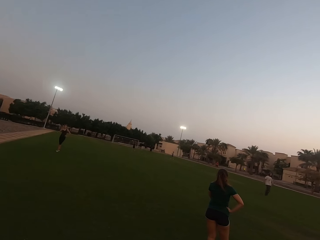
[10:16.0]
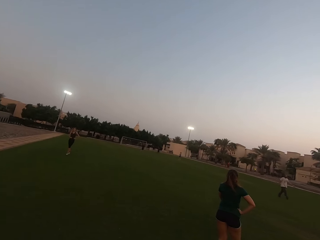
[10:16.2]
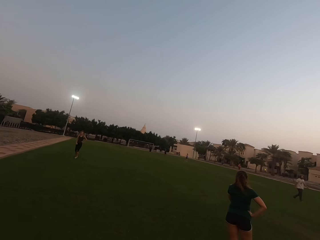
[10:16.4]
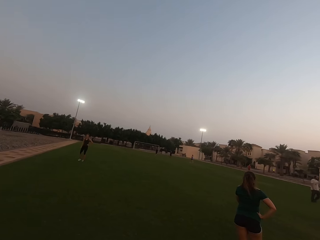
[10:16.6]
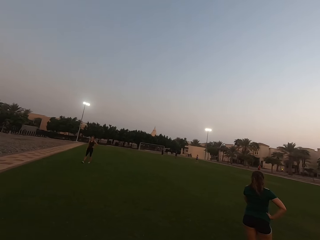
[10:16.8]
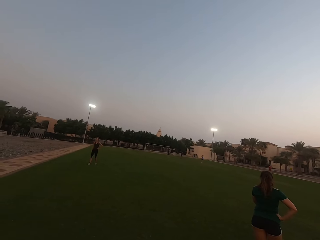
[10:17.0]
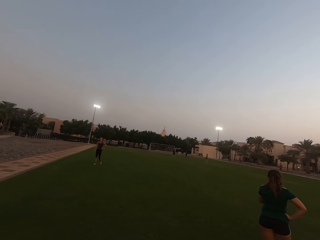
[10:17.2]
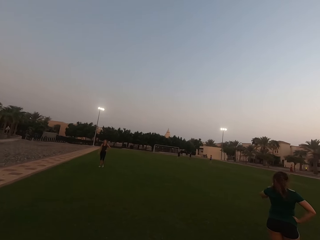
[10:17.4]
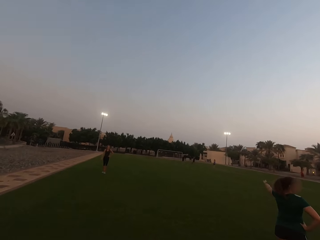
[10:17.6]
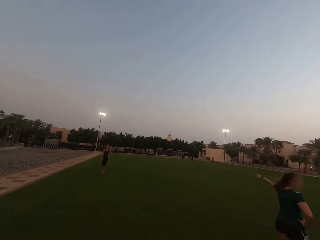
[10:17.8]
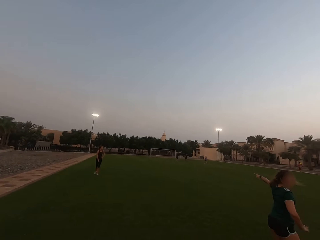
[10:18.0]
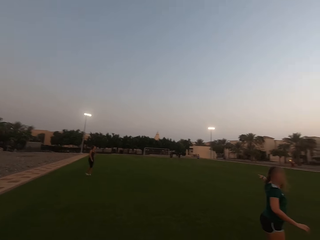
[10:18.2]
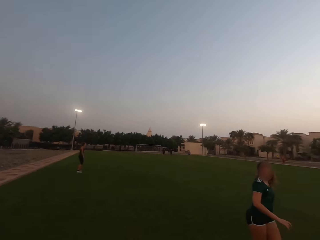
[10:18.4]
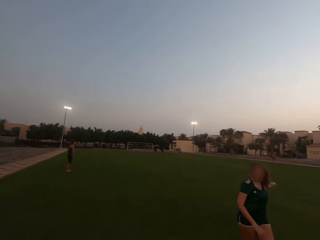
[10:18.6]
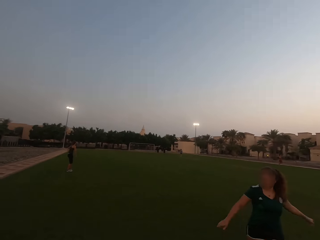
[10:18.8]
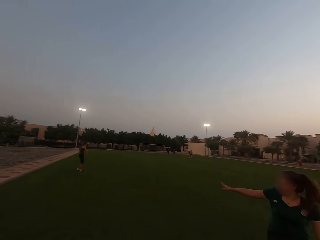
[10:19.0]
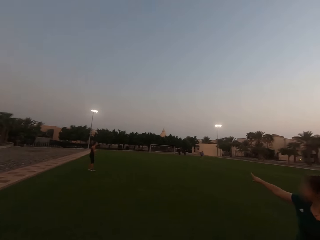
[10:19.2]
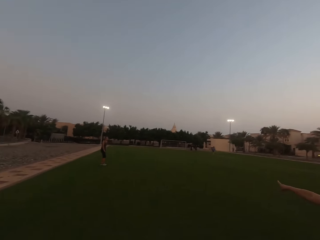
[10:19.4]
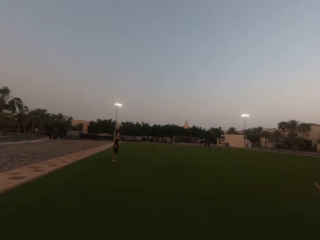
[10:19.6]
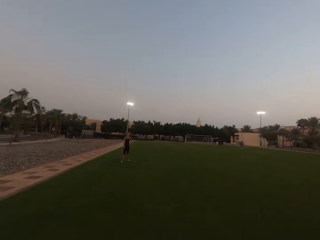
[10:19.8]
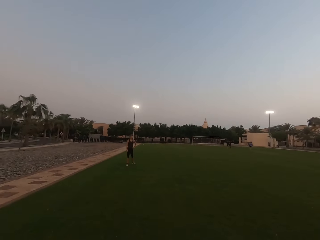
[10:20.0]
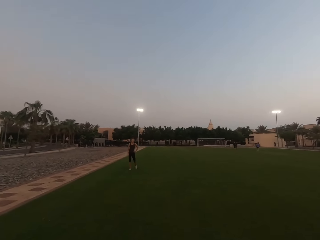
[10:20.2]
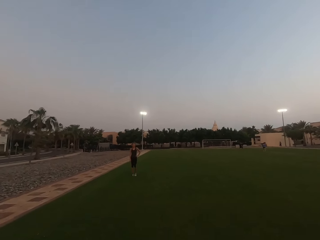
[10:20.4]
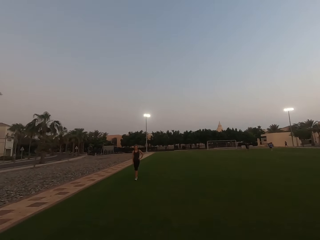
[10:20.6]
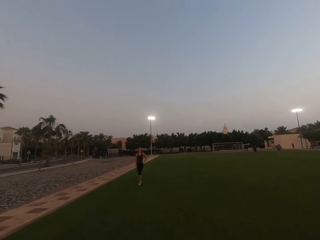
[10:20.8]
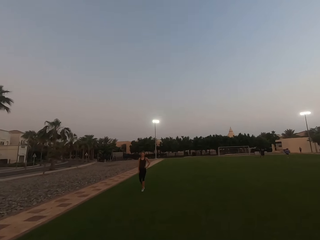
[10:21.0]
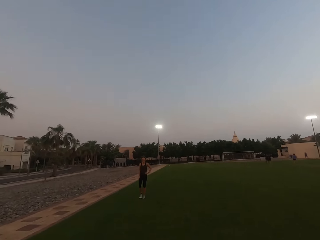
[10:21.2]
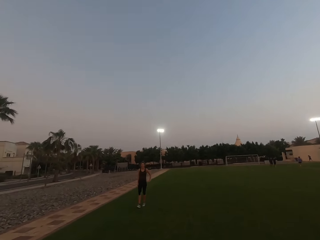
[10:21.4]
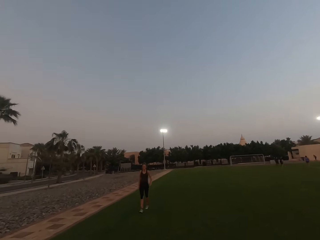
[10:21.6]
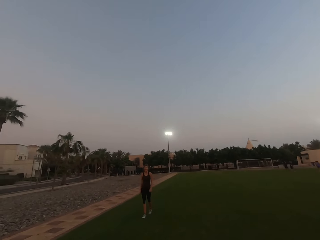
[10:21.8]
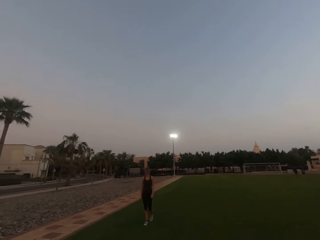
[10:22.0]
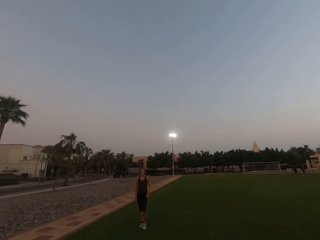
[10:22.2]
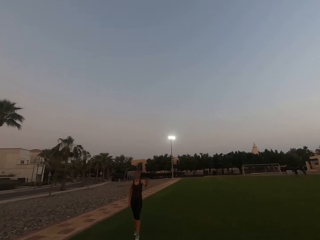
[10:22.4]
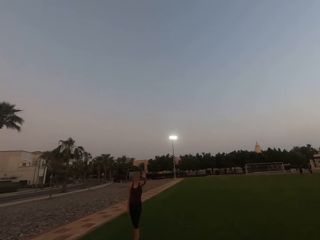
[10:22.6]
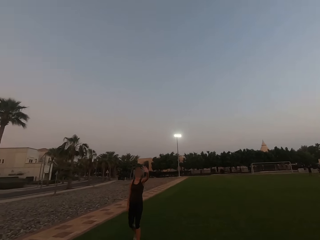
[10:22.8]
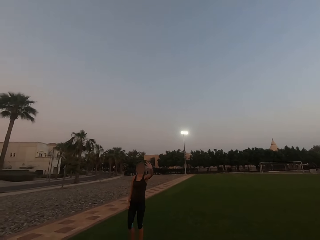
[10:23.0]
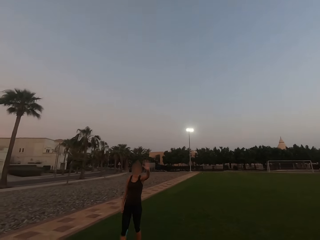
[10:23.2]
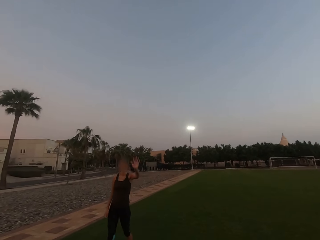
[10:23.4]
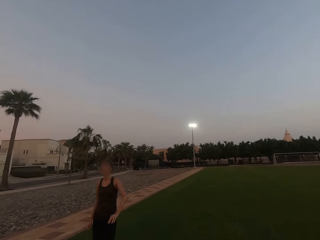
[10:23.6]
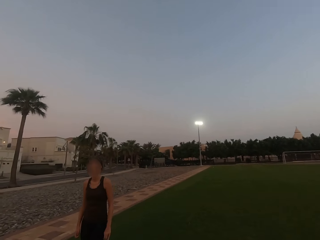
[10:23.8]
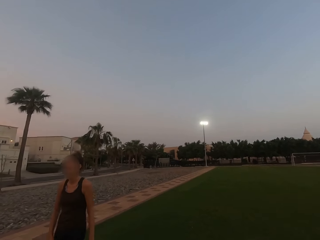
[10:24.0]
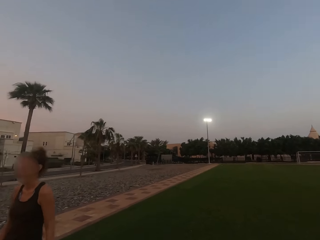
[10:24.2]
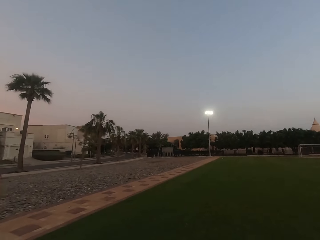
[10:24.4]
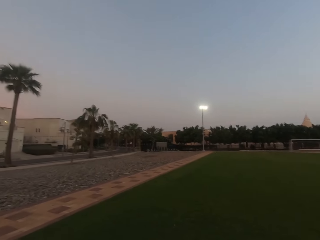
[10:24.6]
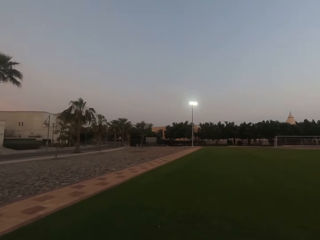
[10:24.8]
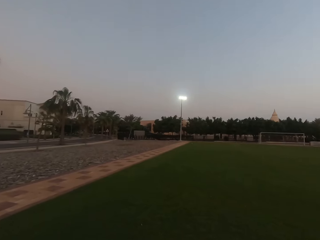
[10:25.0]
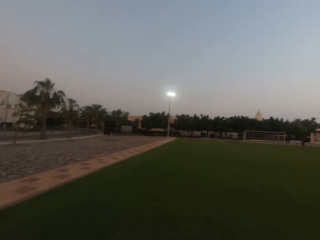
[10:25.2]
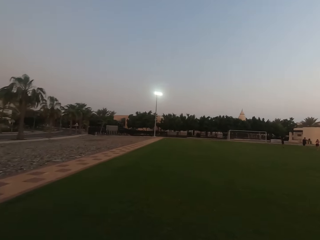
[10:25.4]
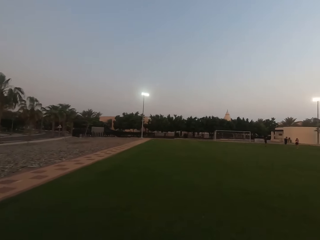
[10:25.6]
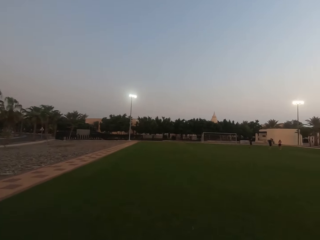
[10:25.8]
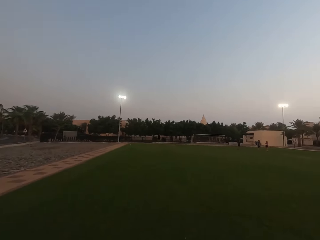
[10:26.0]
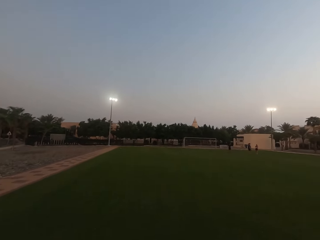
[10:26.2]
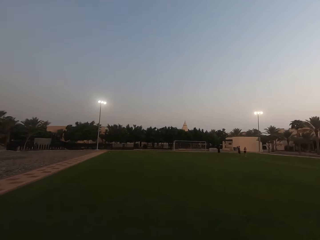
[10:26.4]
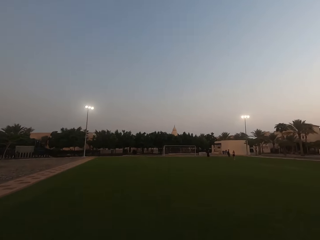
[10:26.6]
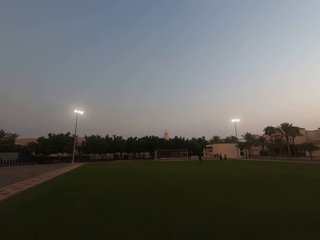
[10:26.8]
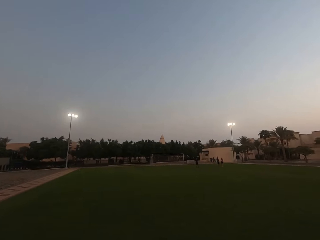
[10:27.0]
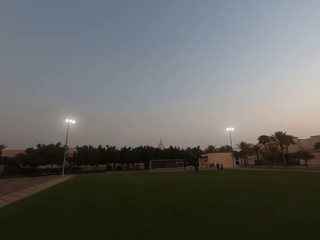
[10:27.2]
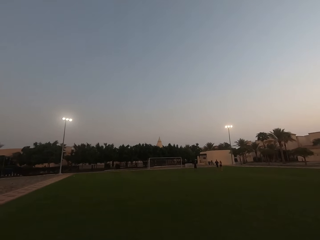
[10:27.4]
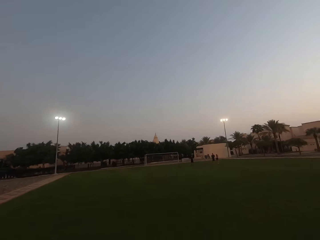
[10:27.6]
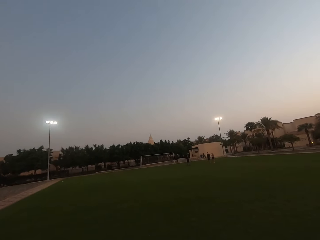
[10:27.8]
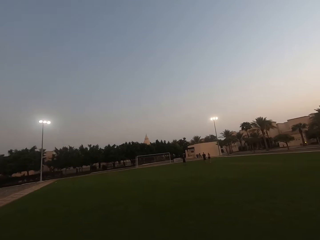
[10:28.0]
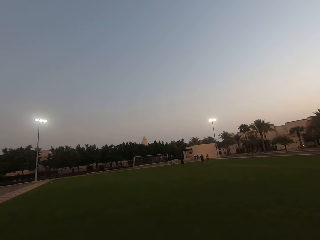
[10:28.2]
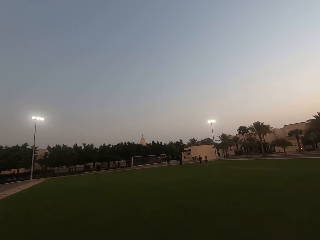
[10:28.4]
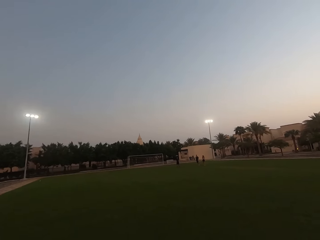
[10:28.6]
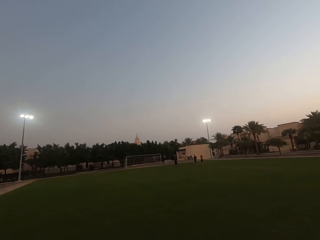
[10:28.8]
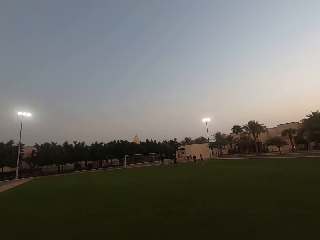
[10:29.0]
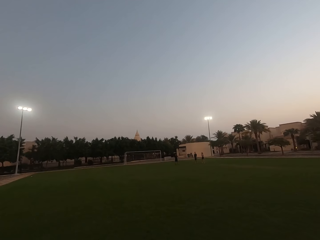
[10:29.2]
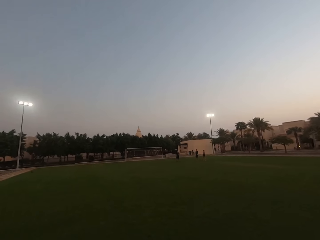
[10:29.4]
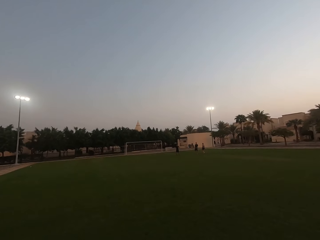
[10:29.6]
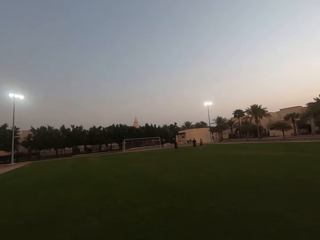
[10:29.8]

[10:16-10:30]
The camera wearer looks left. A woman walks. Another woman converses with the camera wearer. The camera wearer walks forward. Another woman waves. Another woman converses with the camera wearer. The camera wearer walks forward.

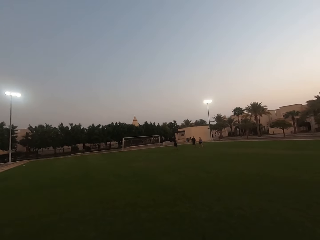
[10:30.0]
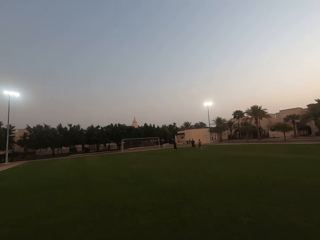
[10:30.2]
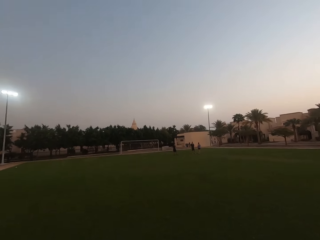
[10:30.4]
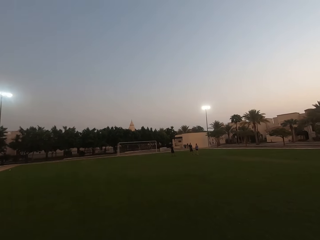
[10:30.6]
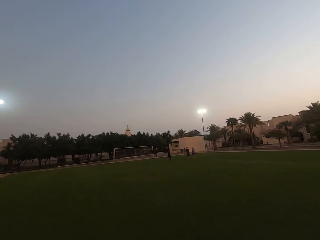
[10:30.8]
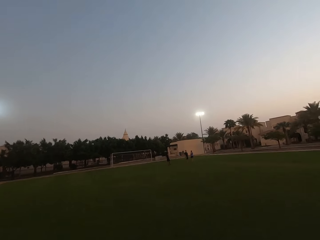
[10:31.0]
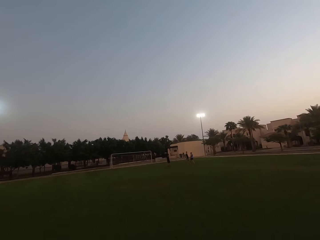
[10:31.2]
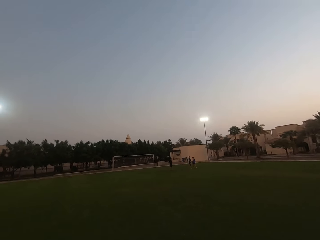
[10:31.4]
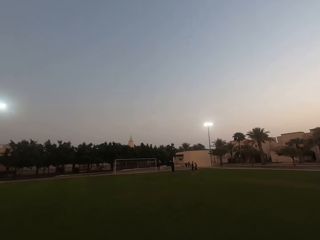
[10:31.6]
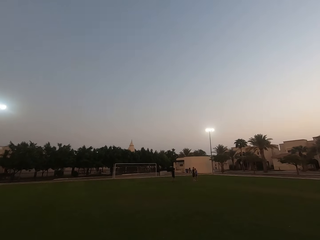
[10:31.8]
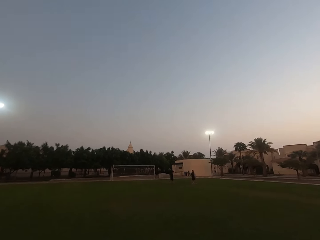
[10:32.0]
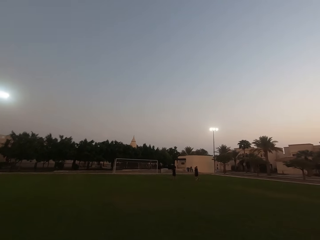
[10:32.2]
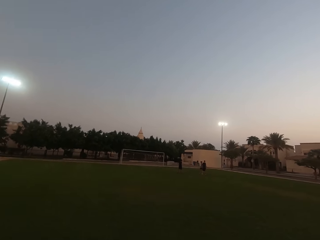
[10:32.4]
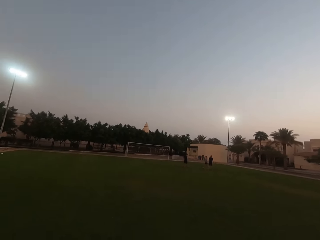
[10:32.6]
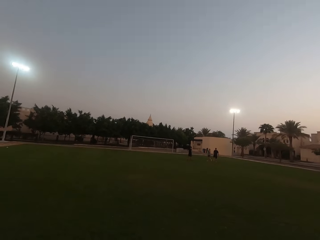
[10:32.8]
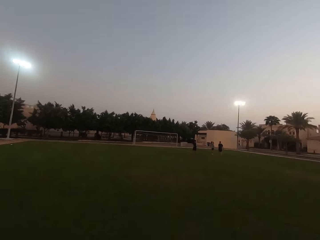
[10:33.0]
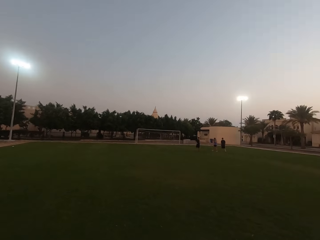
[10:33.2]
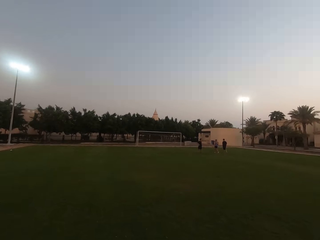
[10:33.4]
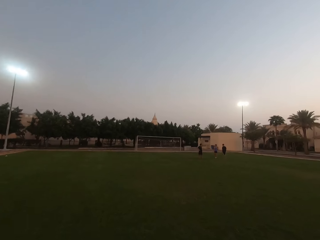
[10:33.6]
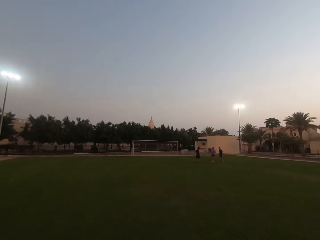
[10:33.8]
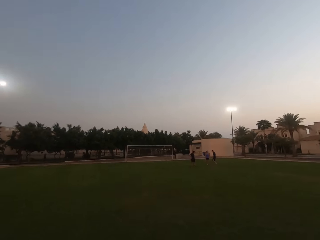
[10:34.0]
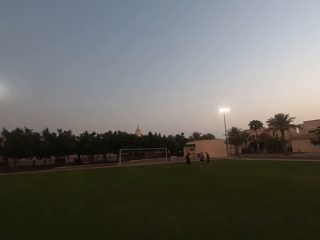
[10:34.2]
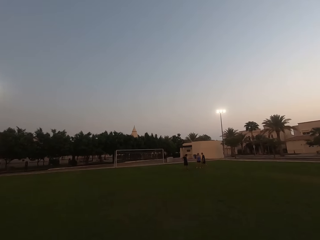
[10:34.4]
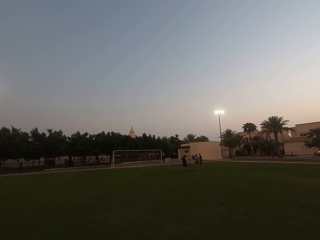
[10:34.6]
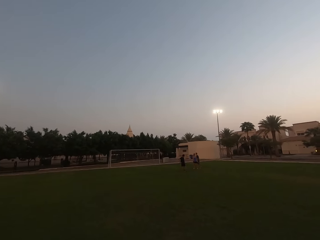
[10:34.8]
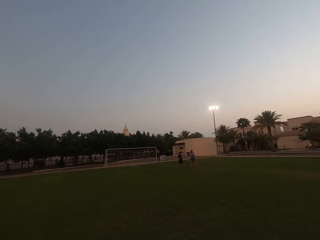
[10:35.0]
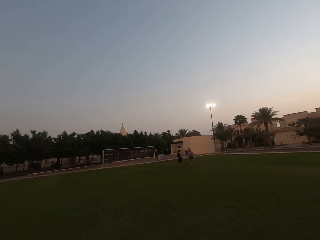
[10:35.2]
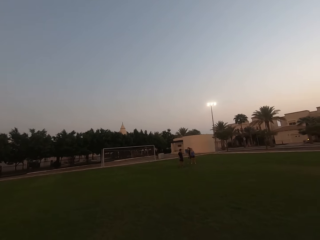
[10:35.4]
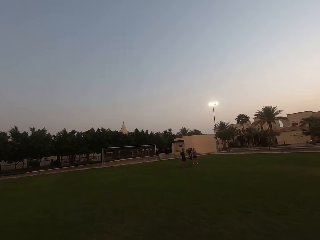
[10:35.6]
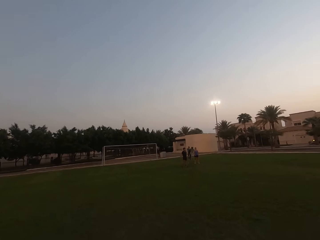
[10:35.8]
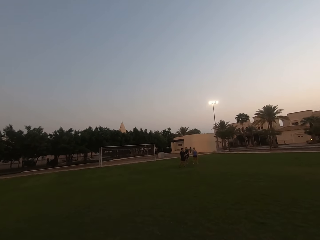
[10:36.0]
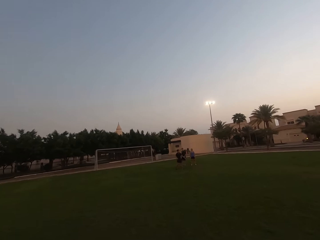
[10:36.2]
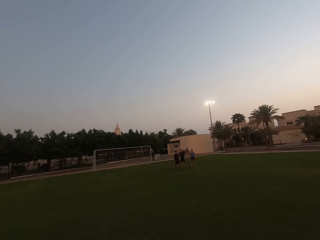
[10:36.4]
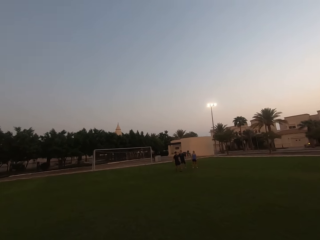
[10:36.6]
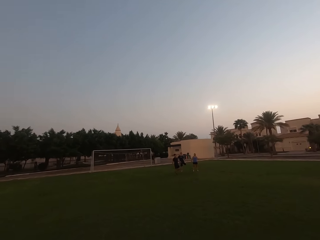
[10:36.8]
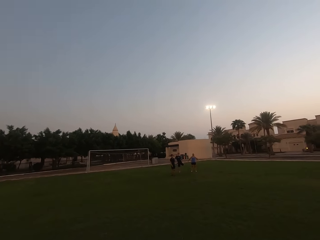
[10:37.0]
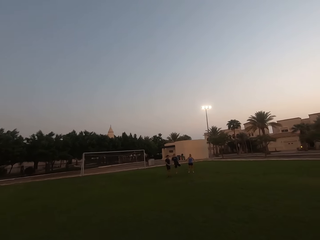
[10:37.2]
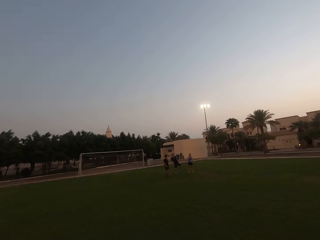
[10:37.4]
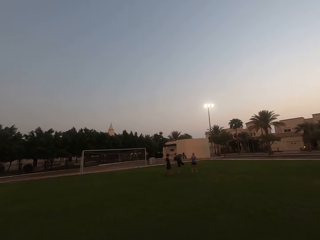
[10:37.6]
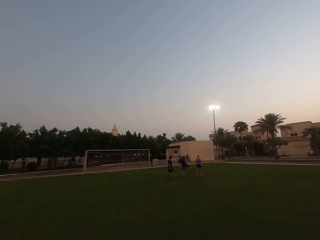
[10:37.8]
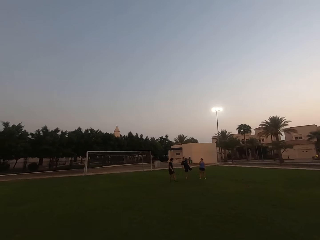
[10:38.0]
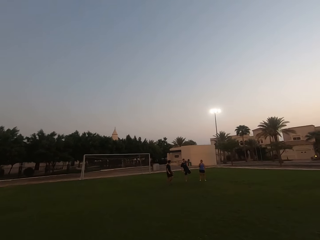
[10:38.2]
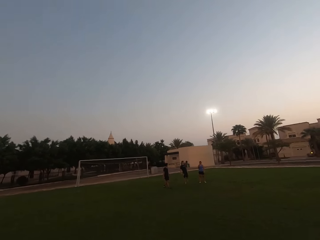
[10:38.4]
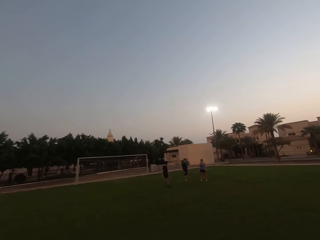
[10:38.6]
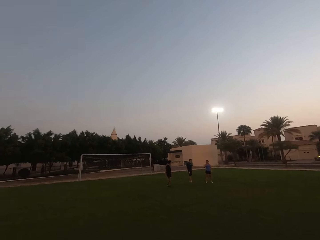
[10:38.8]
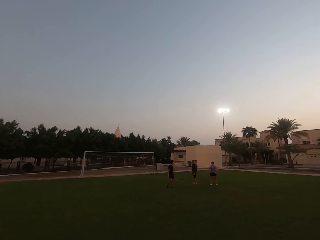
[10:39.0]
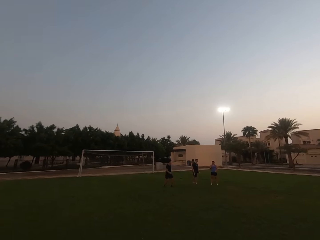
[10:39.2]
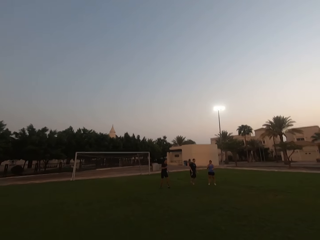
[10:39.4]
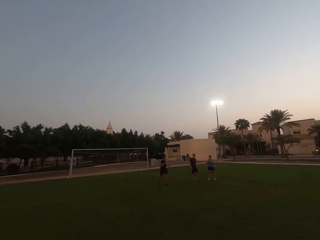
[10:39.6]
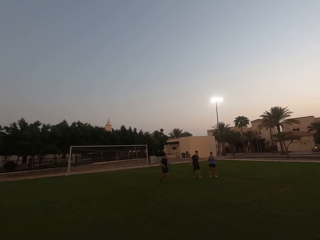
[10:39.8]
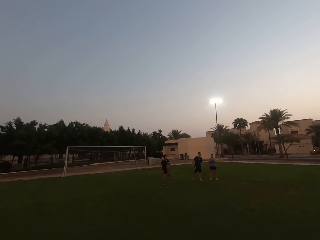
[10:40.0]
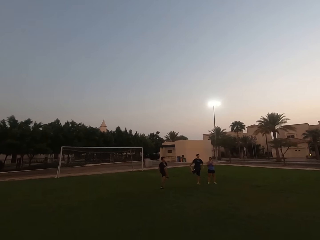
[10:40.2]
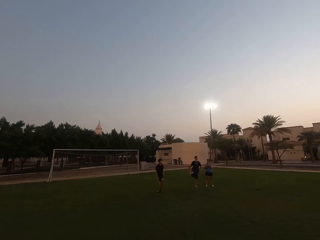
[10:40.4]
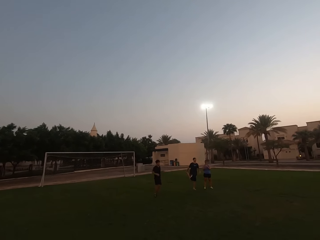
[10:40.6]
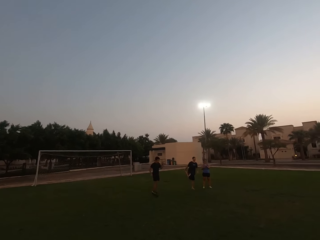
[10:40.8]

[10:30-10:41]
A man warms up. Another man stretches. A woman stands.
